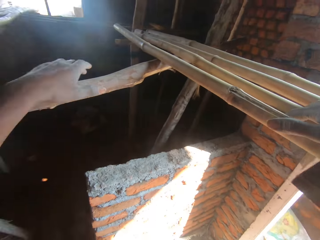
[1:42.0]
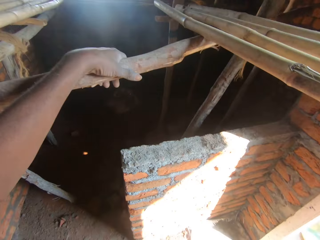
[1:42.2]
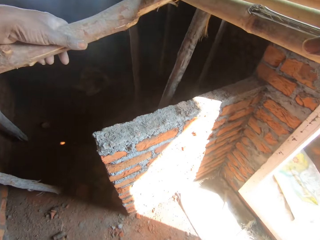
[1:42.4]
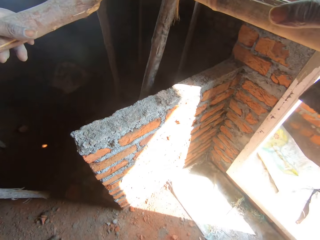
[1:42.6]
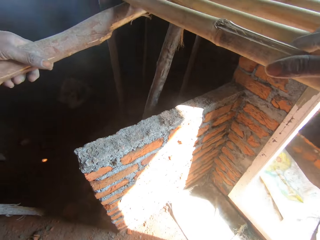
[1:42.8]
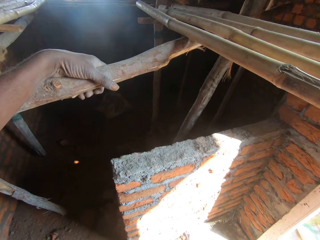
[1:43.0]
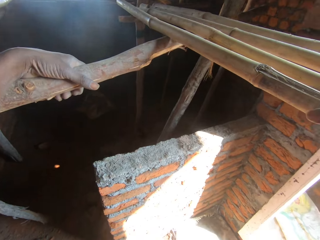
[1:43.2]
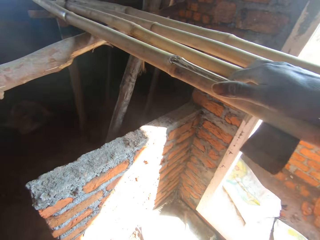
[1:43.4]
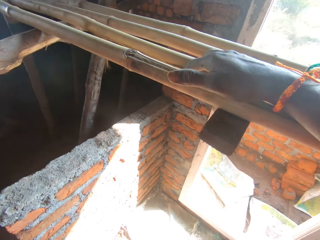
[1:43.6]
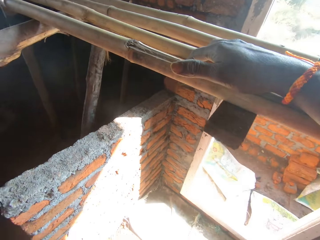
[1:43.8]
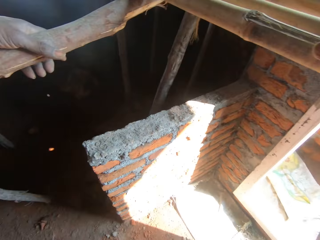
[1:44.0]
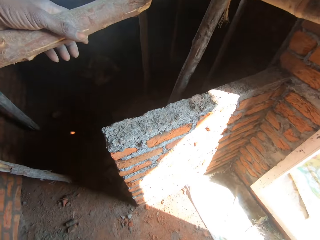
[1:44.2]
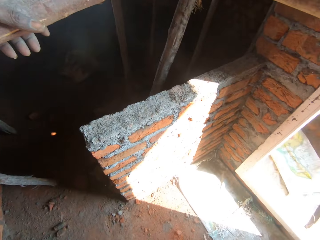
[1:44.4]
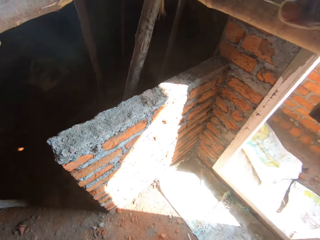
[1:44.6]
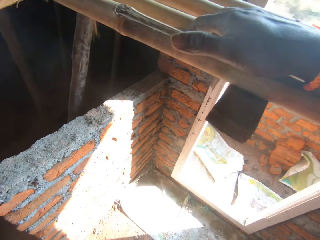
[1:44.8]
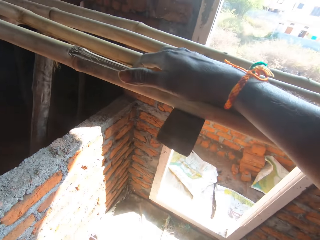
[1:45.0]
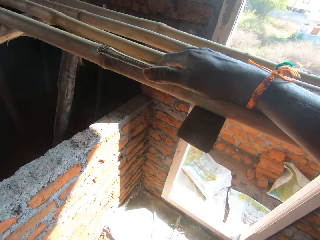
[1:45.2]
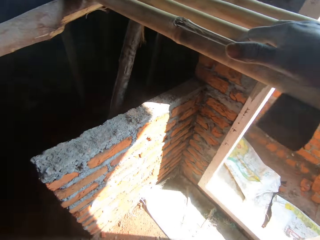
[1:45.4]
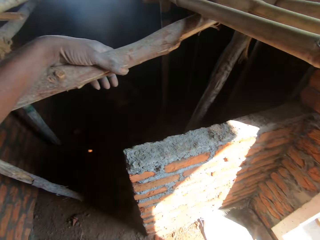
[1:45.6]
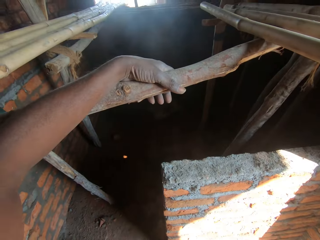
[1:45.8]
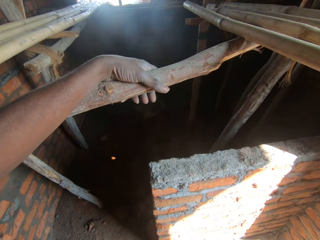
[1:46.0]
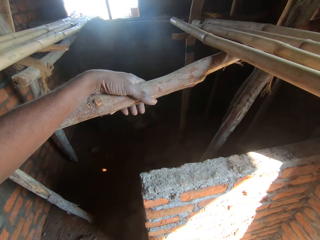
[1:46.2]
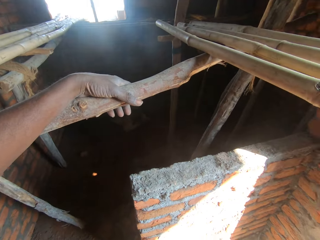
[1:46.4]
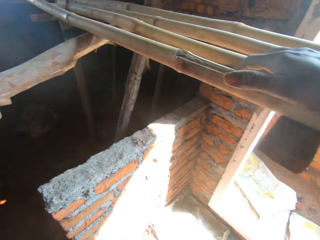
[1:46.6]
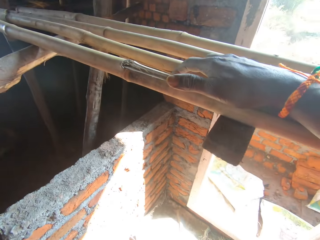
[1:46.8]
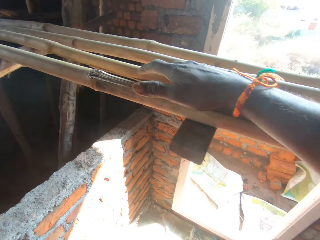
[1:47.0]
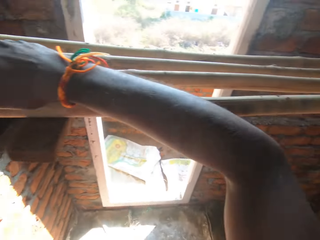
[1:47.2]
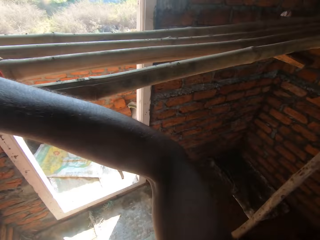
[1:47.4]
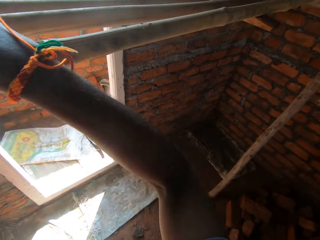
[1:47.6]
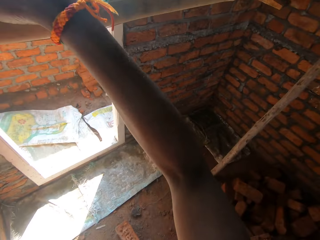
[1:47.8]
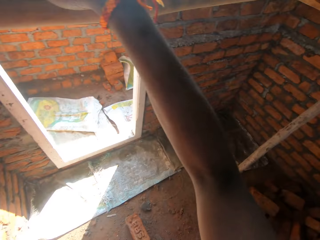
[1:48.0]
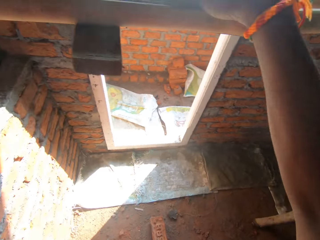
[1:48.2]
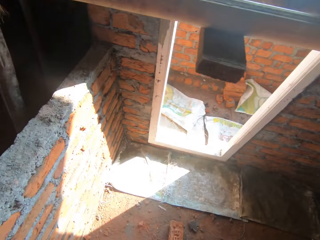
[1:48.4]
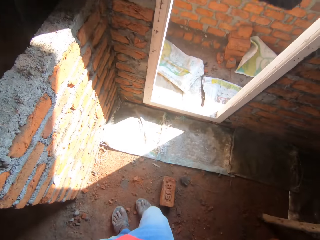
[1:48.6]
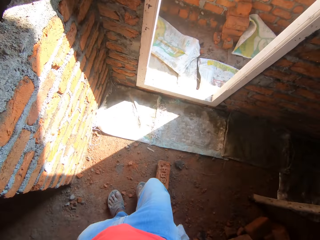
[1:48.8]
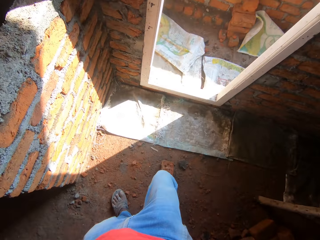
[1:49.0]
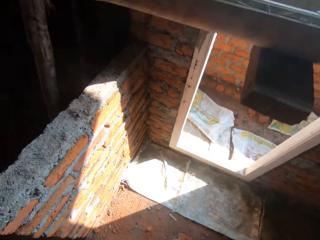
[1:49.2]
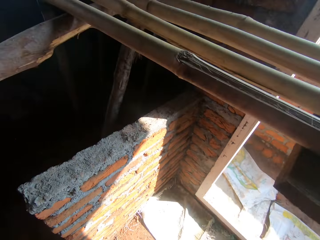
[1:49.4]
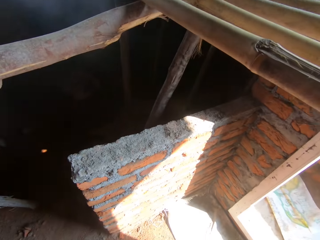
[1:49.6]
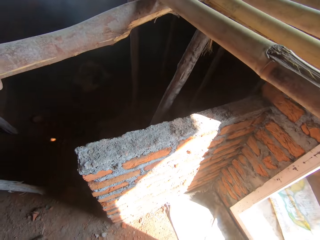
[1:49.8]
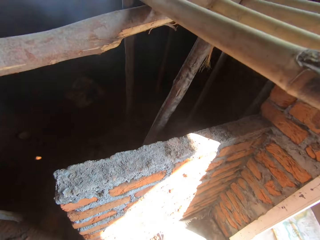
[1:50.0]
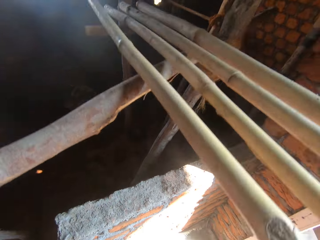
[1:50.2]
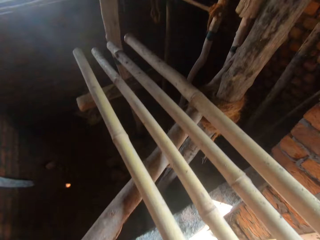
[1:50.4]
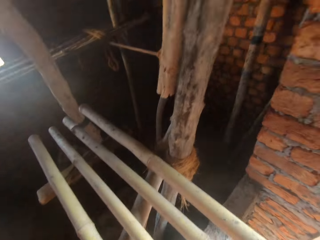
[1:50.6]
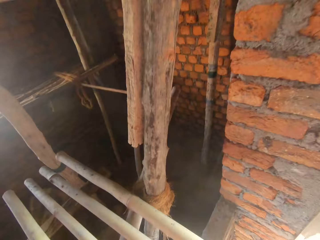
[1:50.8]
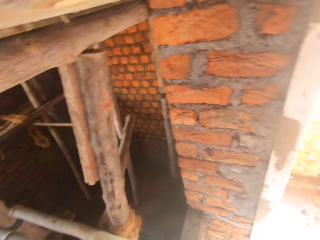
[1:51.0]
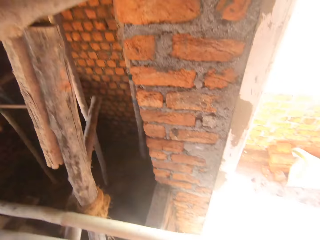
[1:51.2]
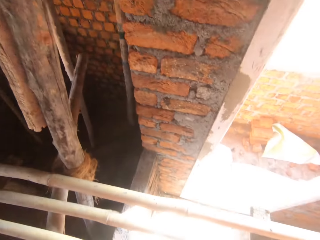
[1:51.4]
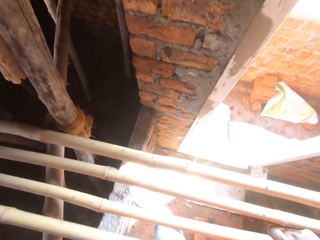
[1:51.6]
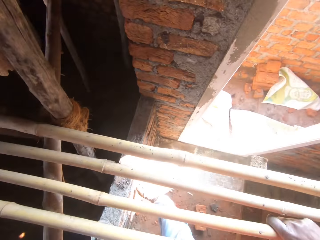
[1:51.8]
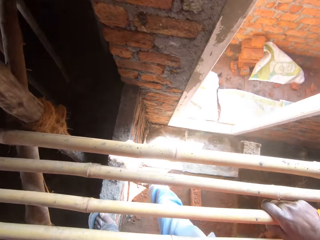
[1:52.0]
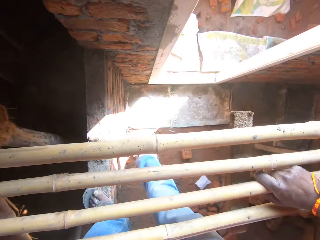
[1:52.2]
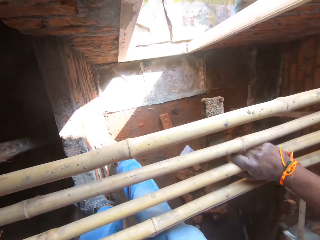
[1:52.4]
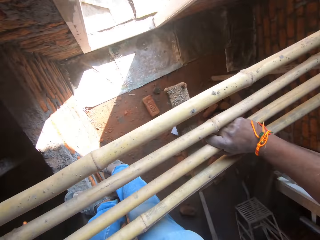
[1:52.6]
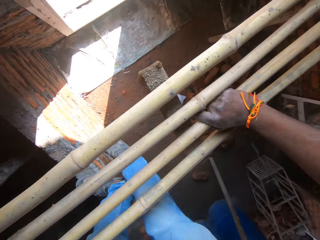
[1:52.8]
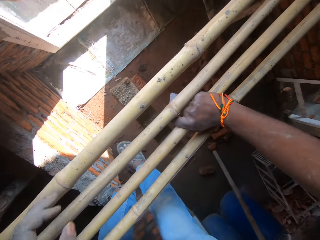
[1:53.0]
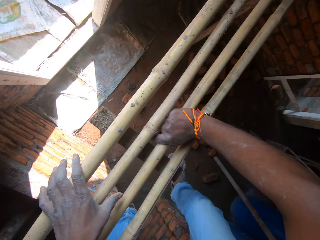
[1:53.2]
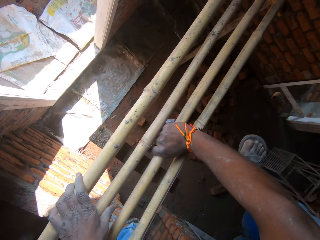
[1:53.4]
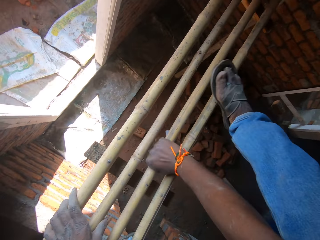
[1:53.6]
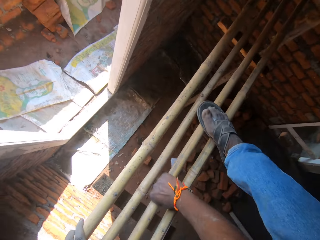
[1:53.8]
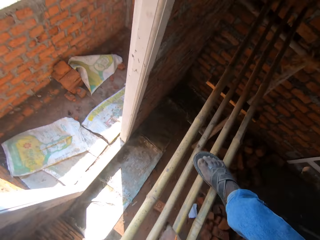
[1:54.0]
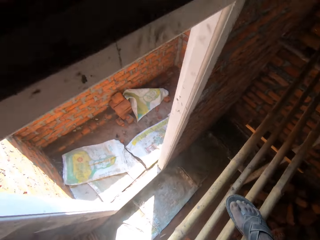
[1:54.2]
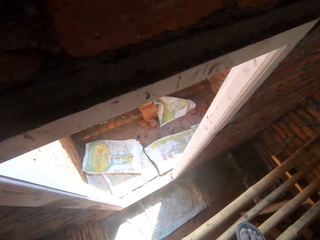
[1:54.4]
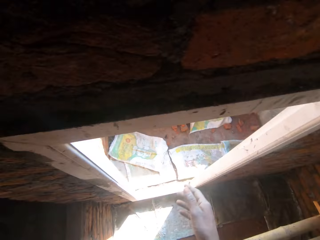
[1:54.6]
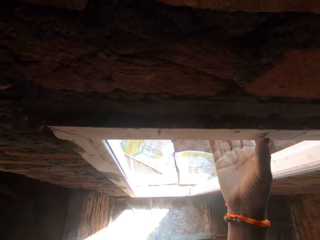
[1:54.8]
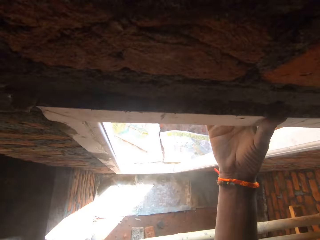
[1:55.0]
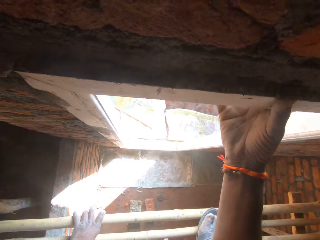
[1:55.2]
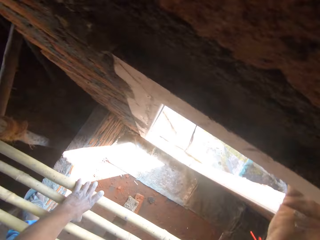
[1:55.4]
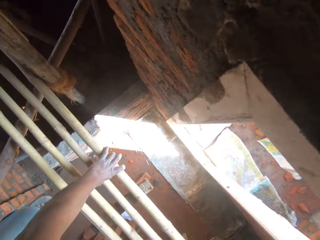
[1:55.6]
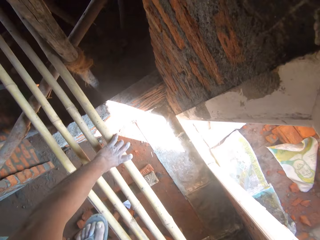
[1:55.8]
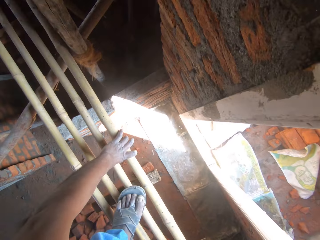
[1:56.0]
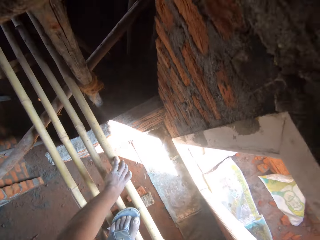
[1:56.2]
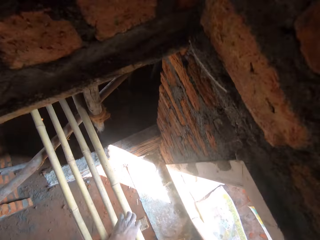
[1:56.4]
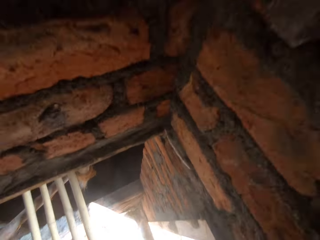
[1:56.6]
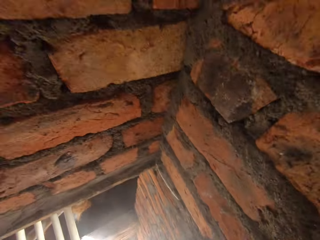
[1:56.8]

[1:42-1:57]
The camera wearer touches a piece of wood. He looks around. He puts his leg on the brick. He climbs on top of the ladder. He touches the ladder. He puts his leg on the ladder. He touches the frame. He touches the wall. He stands on top of the ladder.

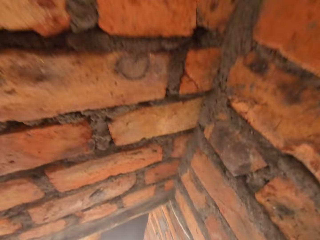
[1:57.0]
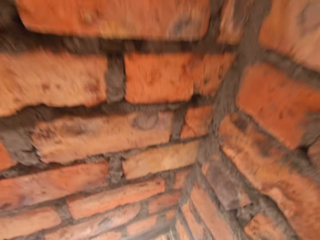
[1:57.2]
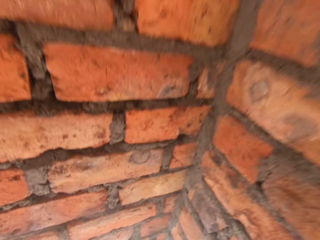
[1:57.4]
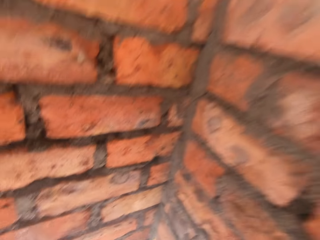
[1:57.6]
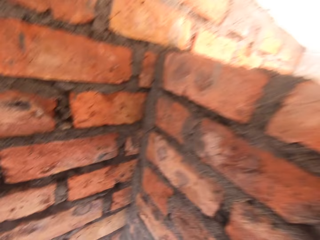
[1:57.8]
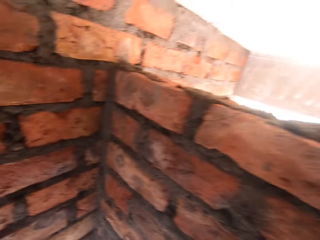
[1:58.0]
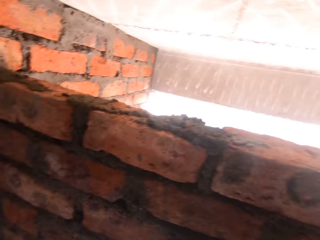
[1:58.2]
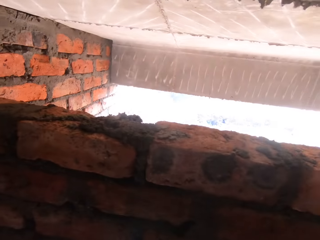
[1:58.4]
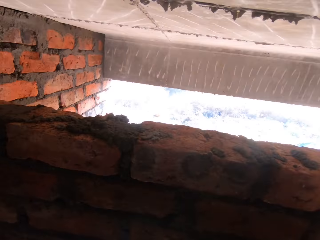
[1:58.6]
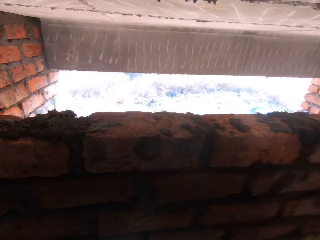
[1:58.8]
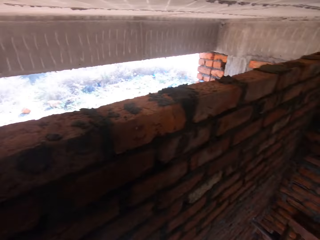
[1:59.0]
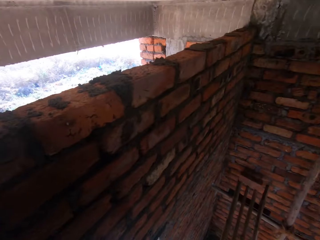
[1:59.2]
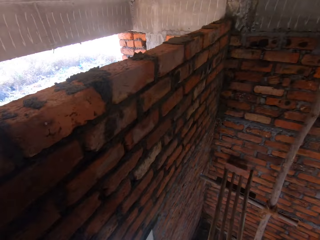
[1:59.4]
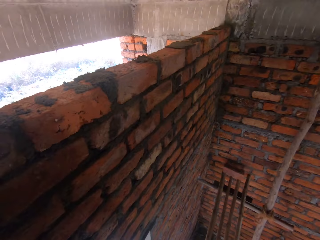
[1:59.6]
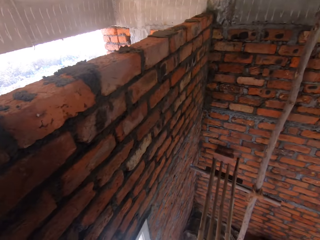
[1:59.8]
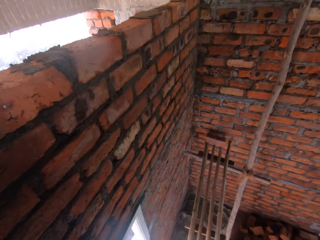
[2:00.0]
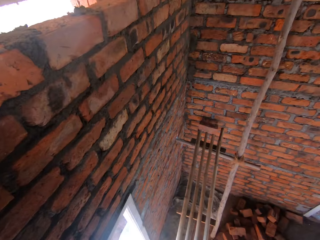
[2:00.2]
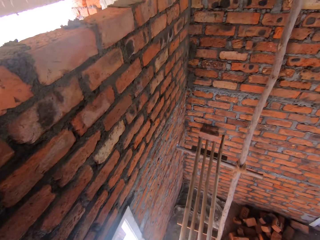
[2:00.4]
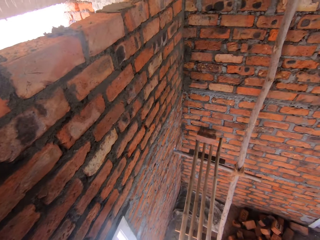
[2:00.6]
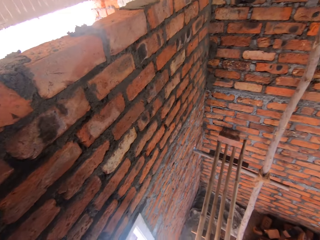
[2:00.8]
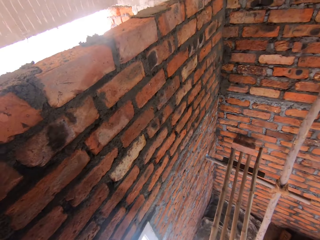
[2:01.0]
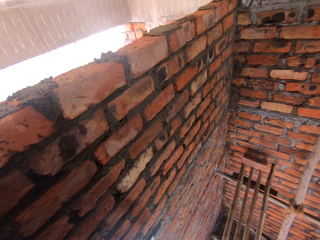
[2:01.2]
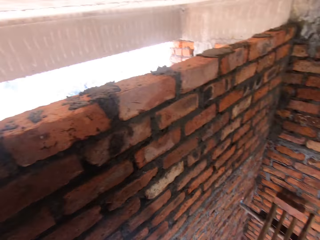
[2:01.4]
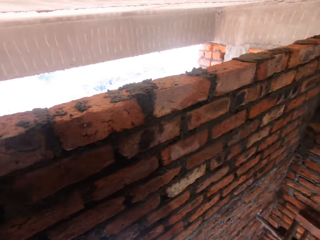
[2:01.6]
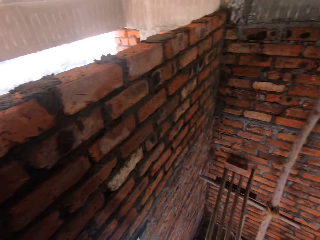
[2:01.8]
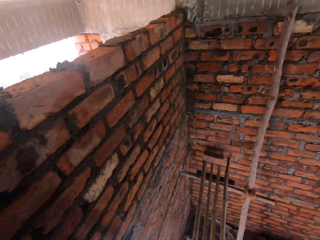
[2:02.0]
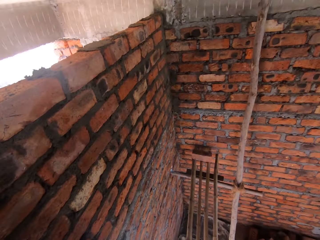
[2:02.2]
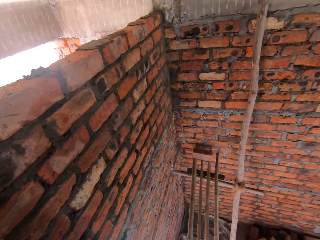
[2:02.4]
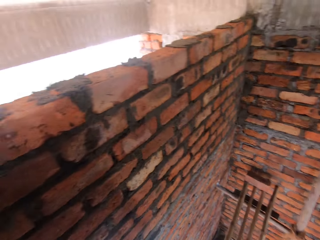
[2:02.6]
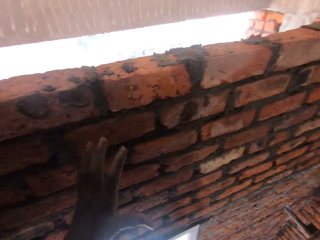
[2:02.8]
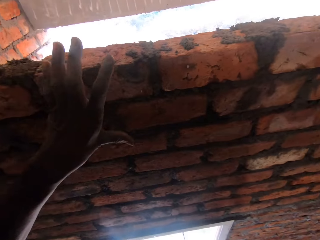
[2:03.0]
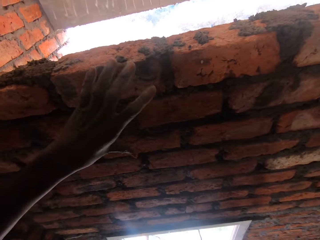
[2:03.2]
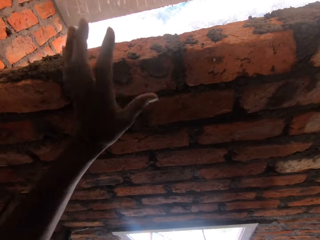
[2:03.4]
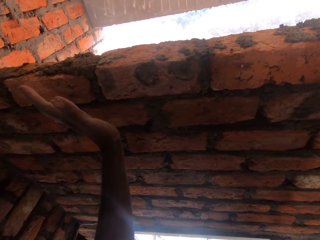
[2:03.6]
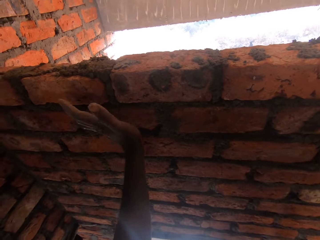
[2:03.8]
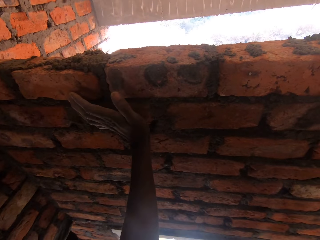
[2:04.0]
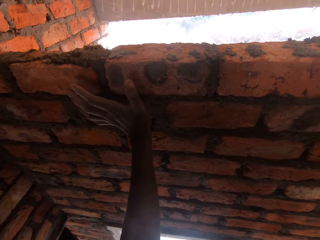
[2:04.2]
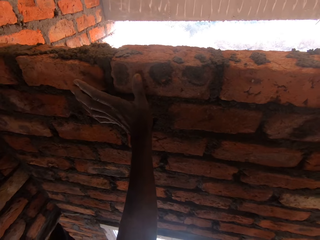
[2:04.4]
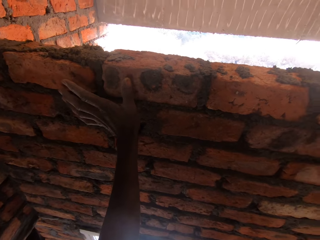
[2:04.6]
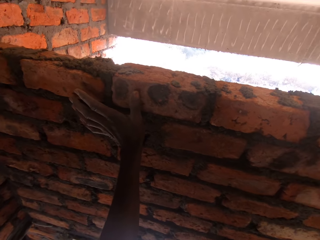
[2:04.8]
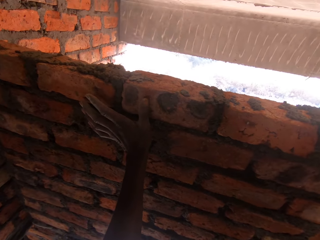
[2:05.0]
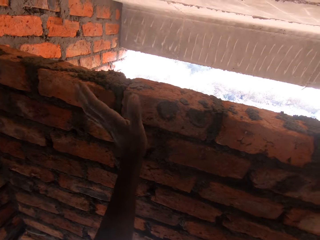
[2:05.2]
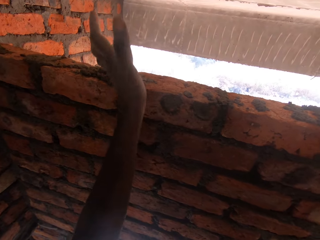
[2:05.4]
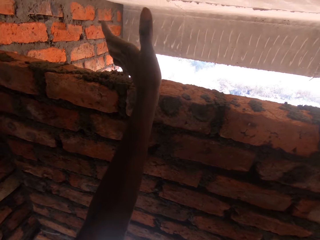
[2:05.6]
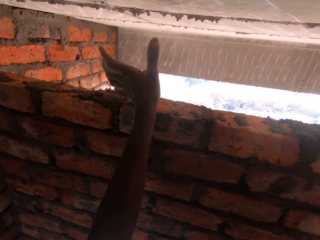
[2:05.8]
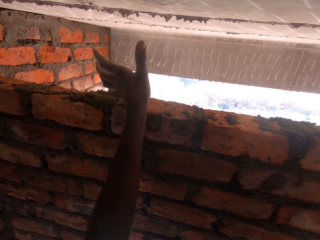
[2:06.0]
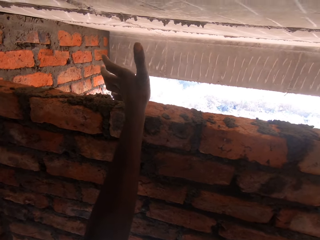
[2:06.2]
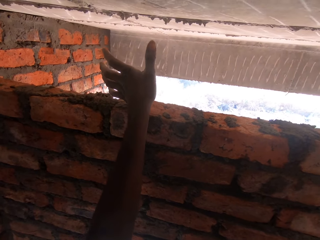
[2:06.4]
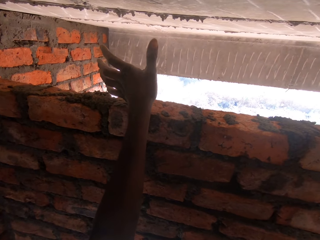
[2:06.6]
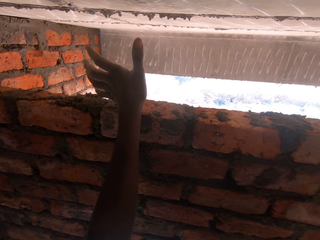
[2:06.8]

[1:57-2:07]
The camera wearer looks around. He lifts his hand. He touches the wall.
